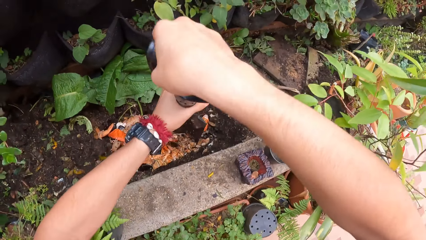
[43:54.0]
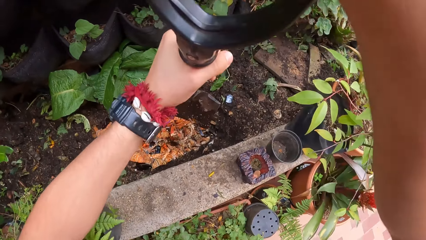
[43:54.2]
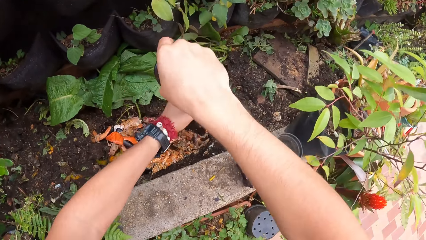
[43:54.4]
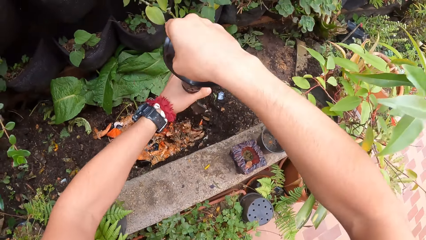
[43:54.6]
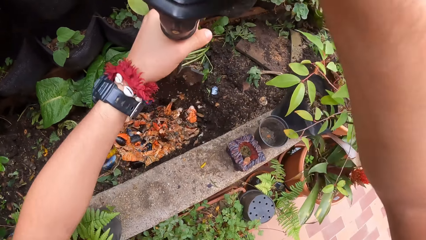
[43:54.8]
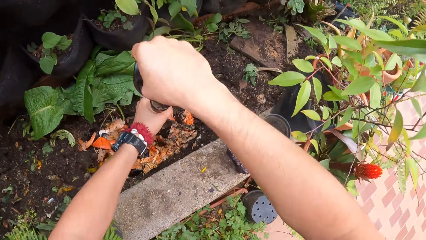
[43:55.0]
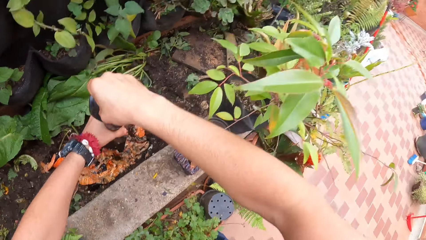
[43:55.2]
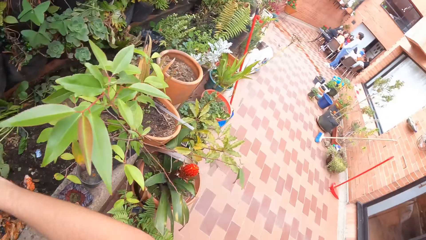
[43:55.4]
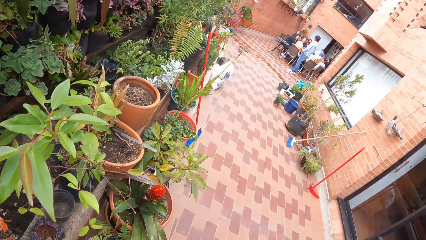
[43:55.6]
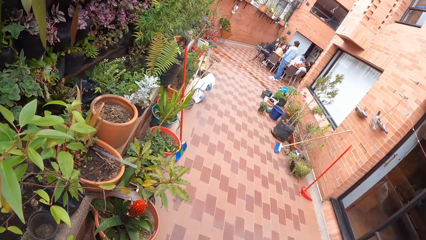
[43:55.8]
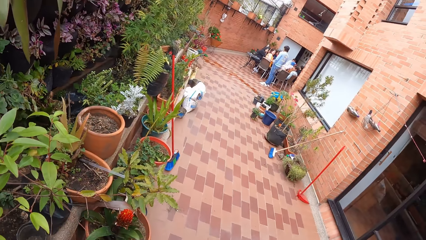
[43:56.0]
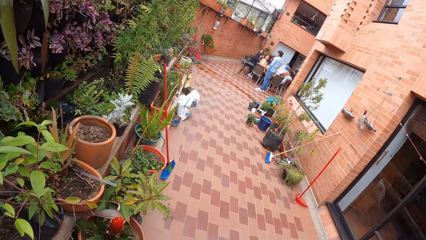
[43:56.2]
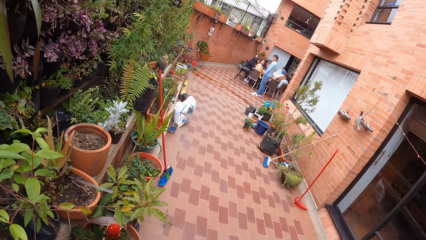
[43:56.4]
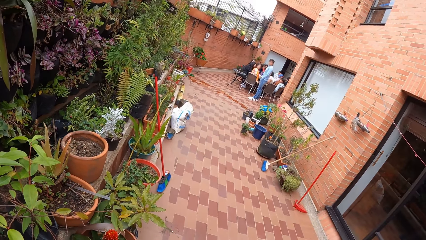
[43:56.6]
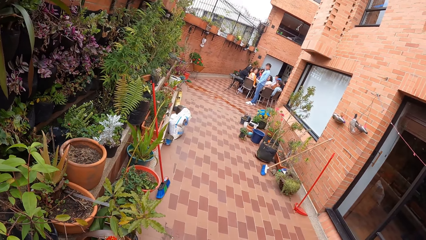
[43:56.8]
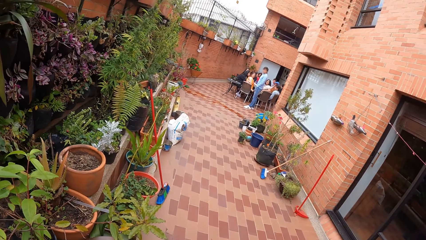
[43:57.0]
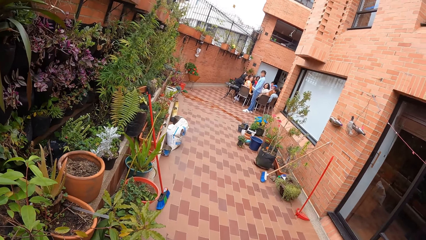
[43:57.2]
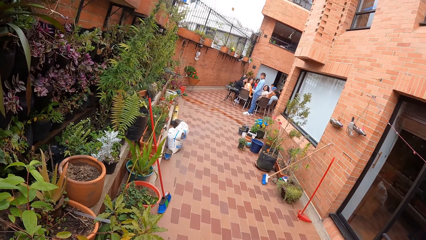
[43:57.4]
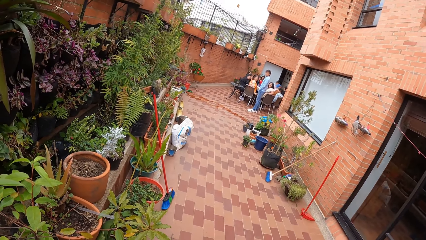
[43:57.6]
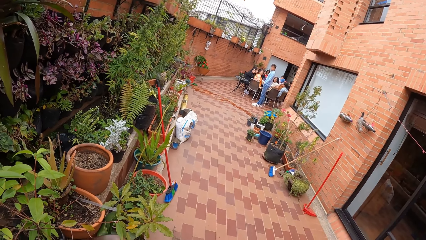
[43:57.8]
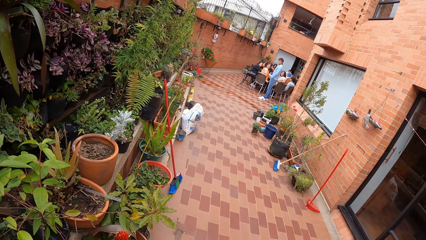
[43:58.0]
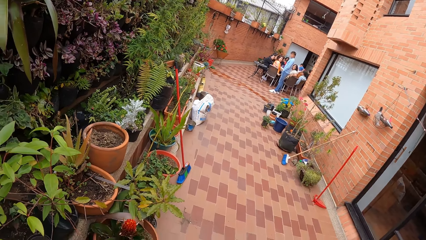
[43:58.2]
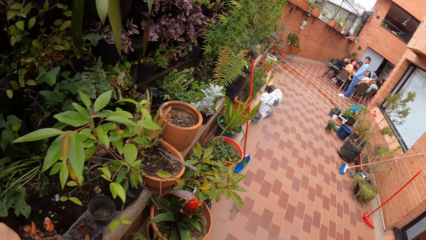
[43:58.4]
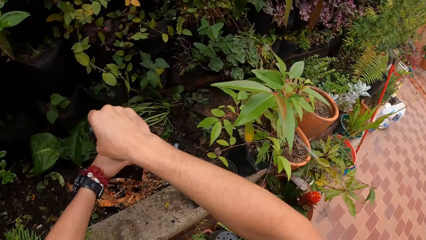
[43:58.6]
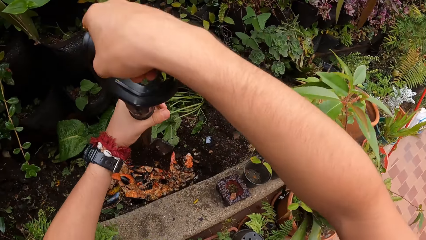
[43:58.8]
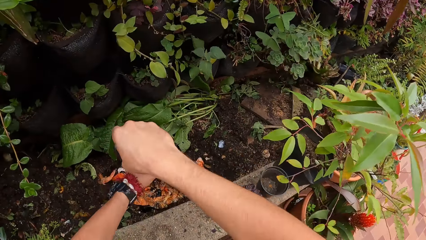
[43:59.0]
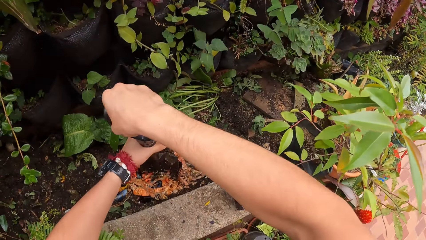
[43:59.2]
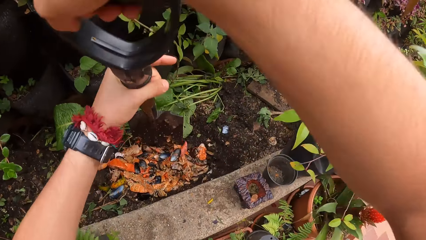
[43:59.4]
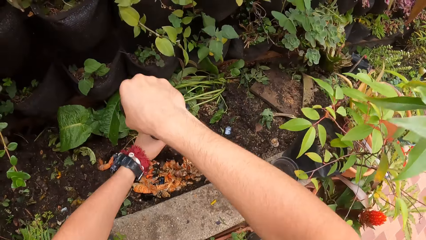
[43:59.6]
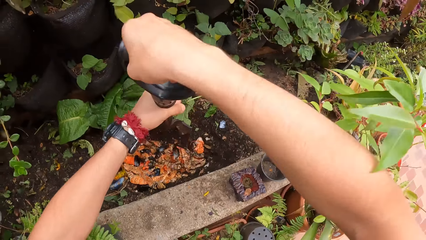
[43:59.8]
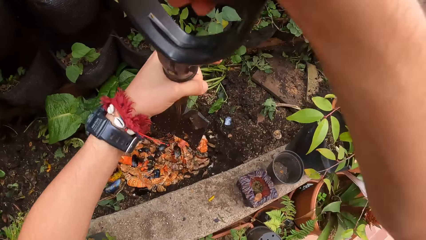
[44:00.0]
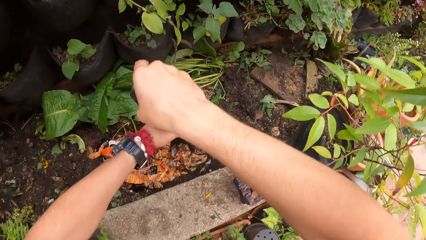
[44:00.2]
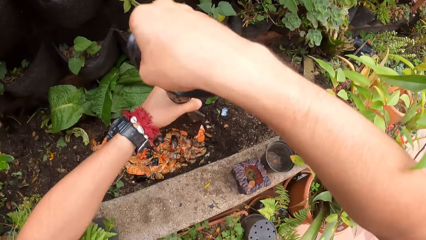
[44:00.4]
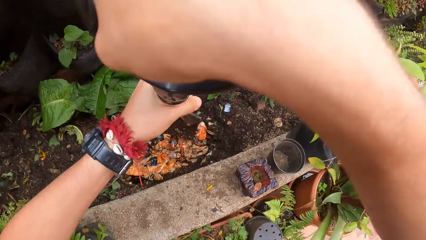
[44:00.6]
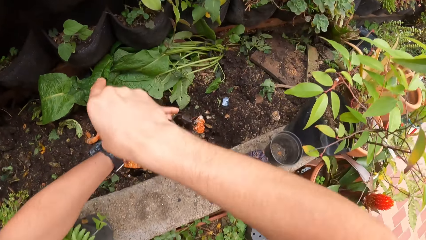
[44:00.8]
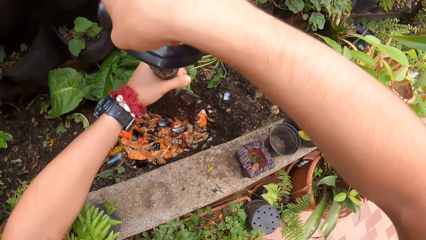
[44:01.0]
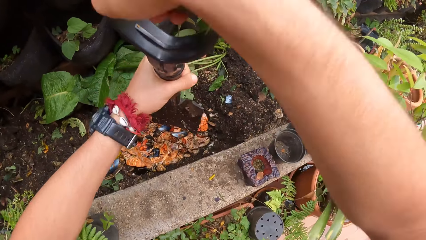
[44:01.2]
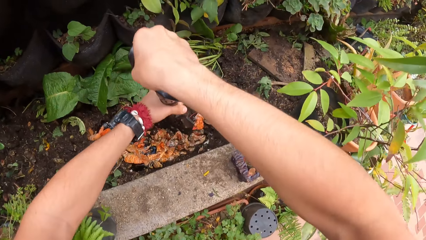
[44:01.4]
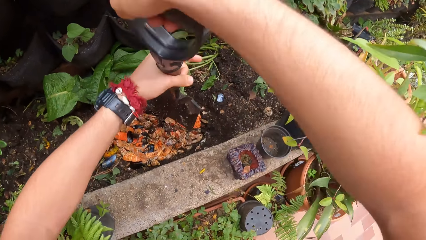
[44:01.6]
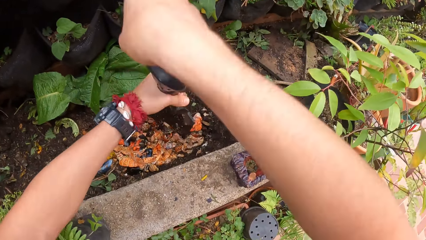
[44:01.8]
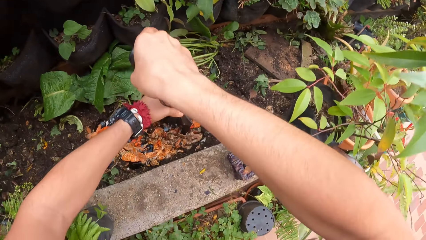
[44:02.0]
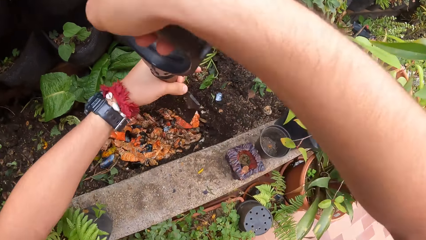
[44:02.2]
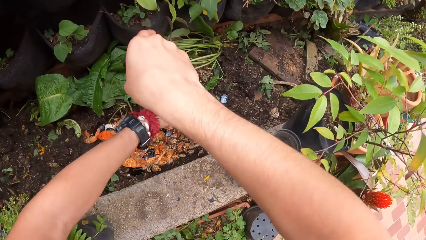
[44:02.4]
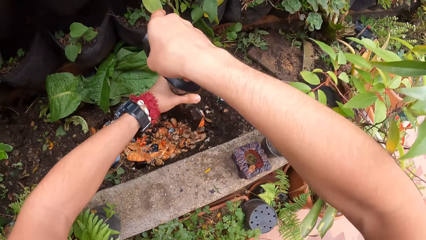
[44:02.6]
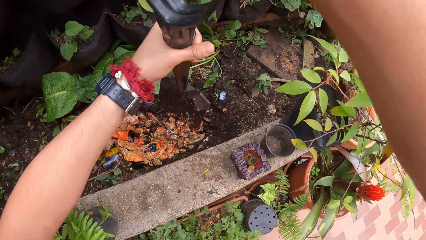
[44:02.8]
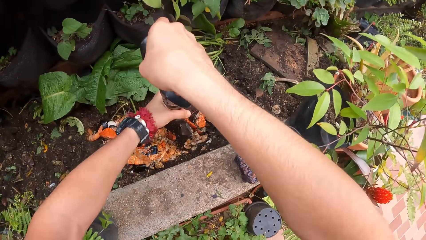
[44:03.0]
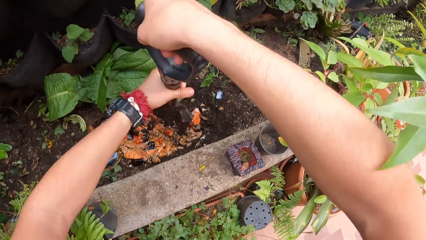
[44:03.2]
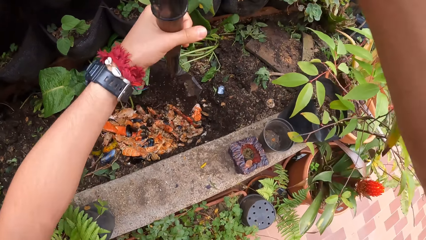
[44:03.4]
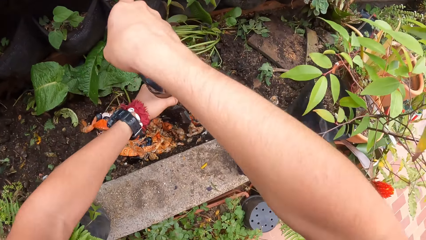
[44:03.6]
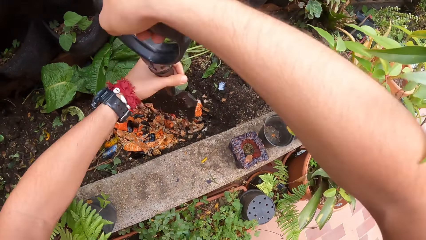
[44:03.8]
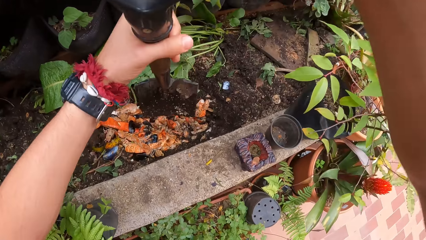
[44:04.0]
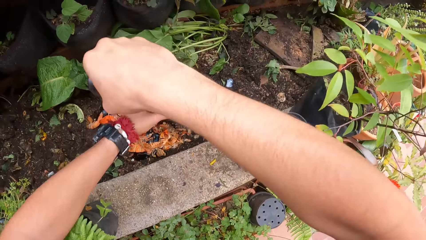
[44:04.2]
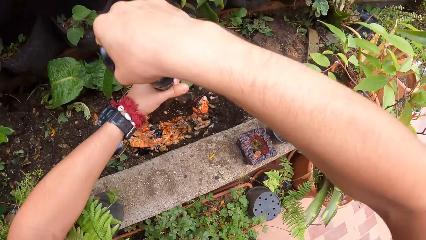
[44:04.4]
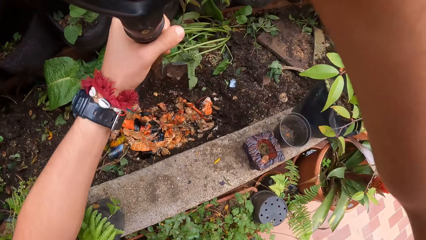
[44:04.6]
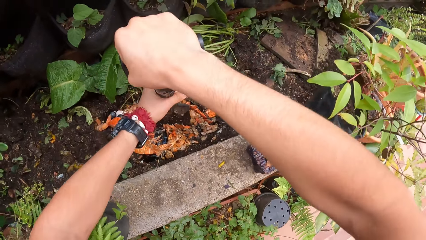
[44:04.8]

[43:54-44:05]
The camera wearer looks around. They smash the seafood in the hole in the garden bed with the shovel in both hands.

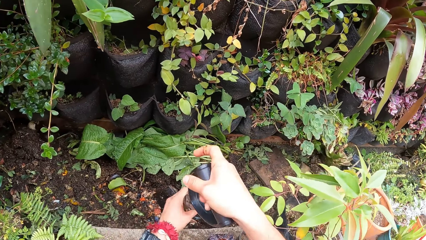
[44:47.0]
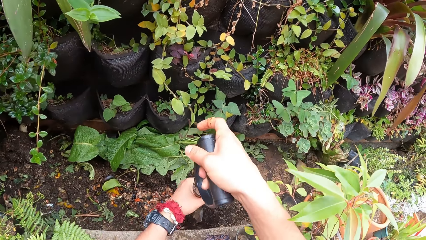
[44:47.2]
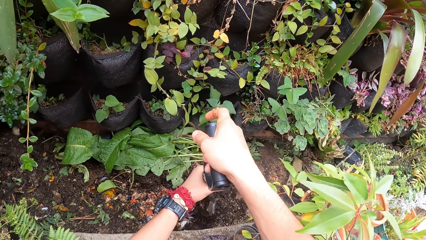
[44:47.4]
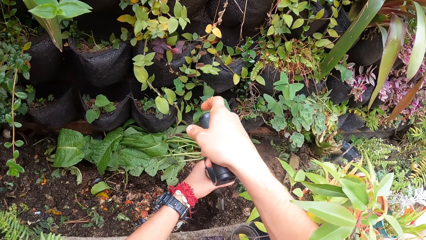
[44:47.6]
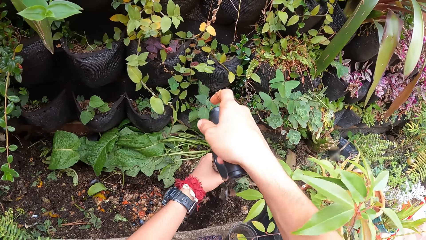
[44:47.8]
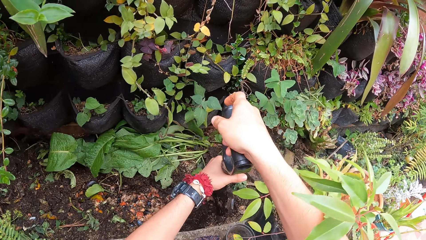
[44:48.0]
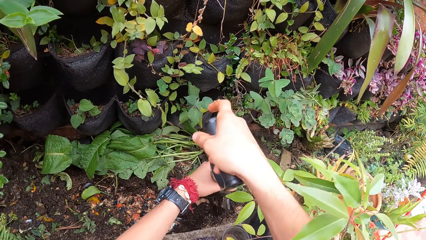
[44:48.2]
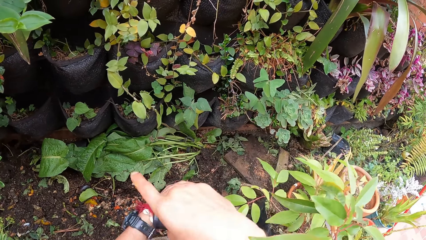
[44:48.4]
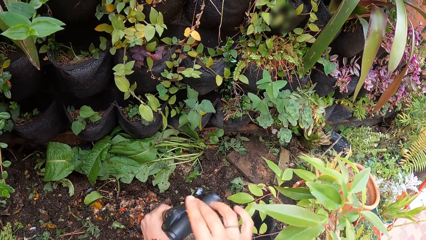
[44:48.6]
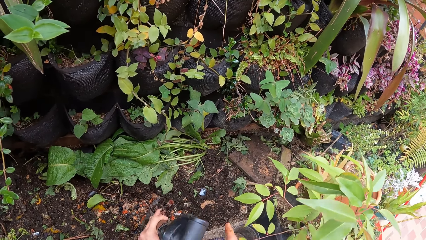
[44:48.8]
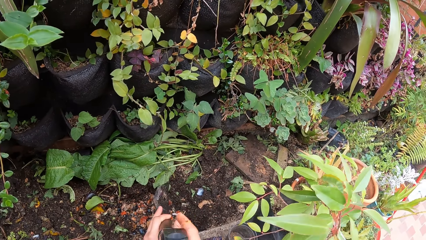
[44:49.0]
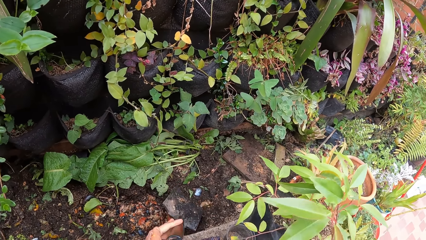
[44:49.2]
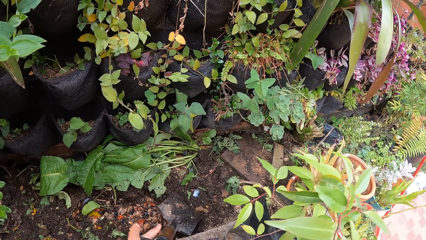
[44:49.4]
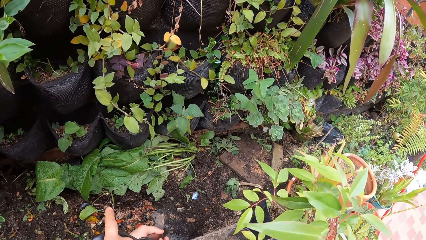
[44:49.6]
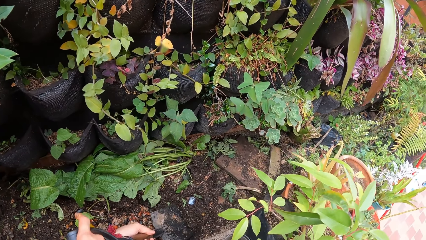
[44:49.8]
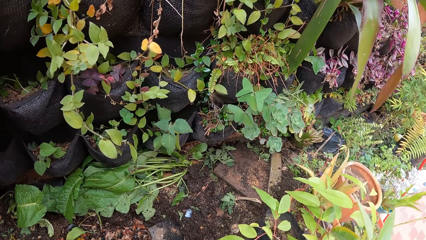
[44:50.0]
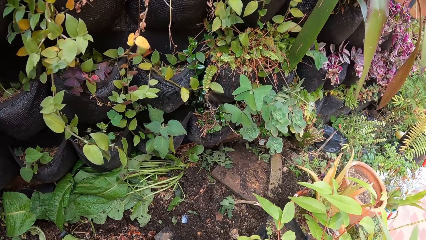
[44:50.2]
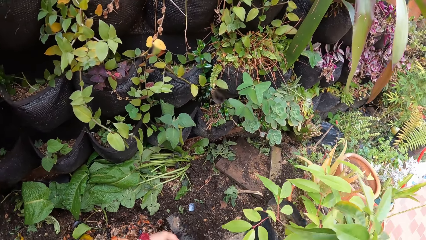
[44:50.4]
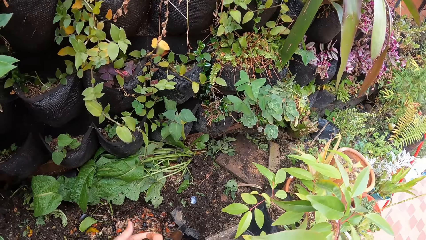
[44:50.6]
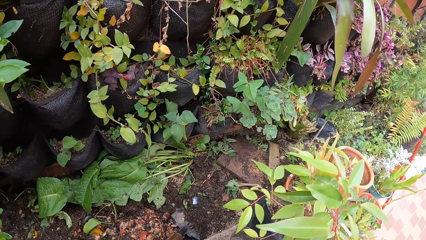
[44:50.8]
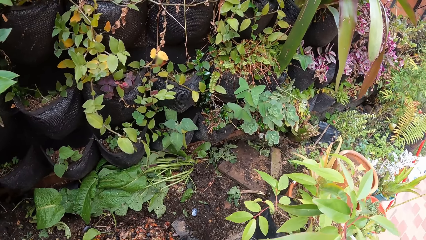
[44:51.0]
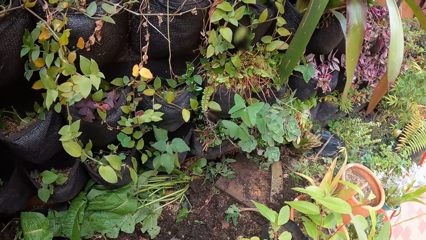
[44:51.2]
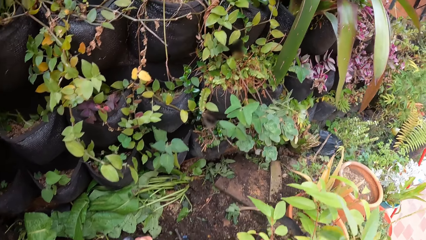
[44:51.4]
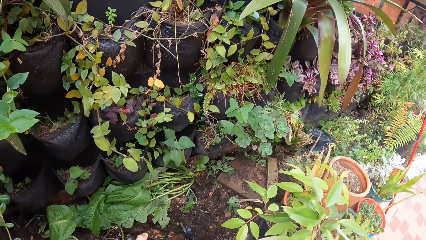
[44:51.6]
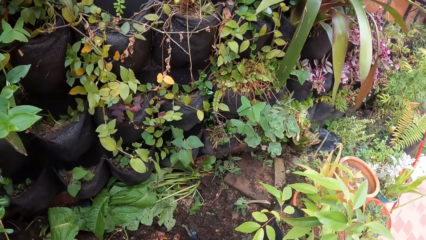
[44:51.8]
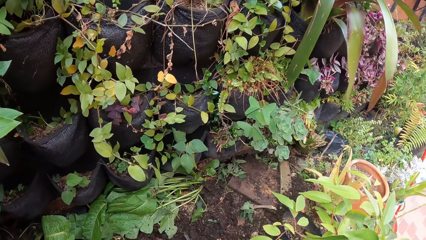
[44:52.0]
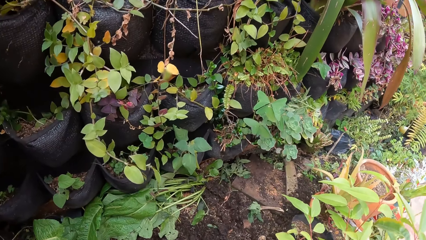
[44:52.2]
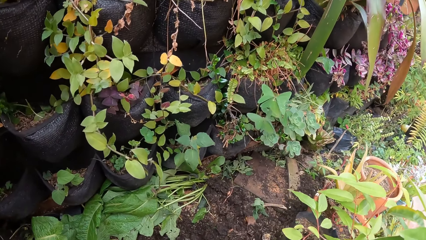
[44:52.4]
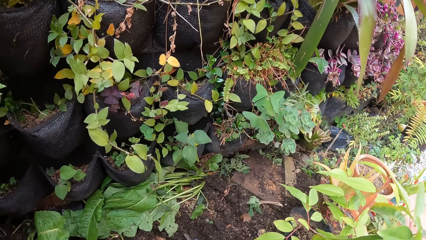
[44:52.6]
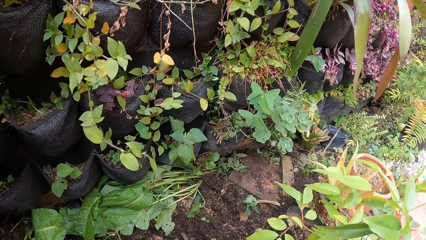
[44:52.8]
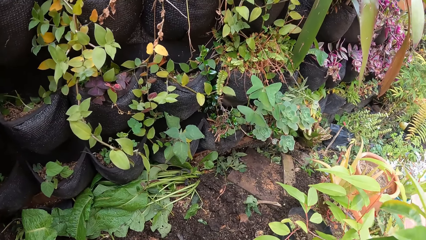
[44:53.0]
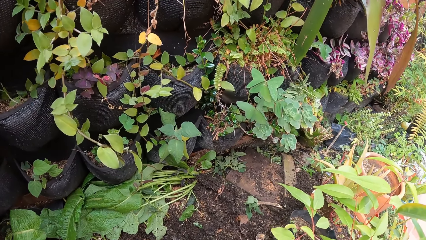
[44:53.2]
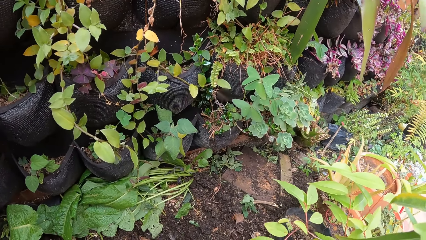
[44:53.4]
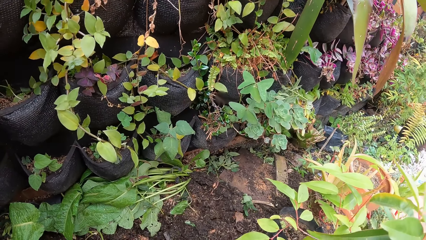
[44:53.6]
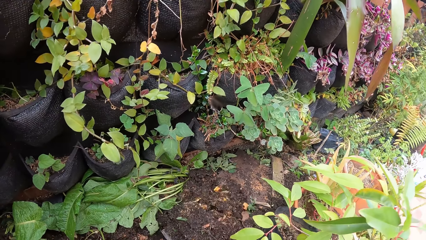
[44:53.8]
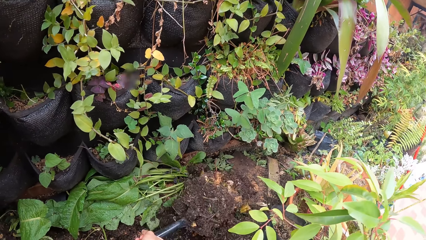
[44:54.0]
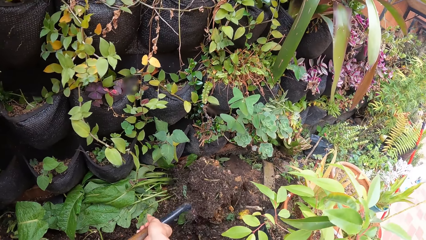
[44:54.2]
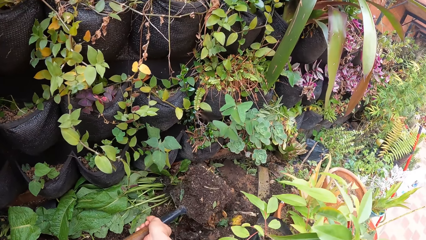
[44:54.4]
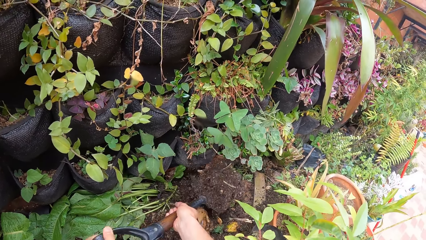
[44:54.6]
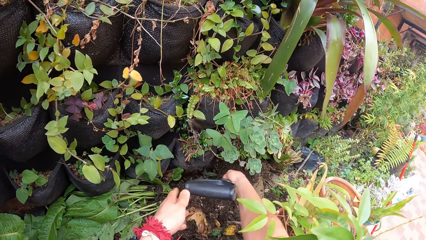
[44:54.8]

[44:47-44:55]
The camera wearer moves the food to the heap. They pack soil from the garden bed with the shovel in both hands.
